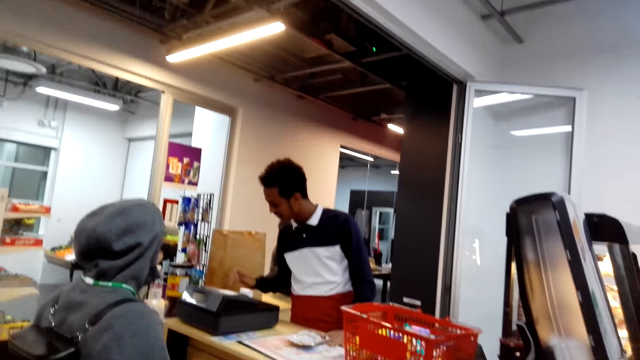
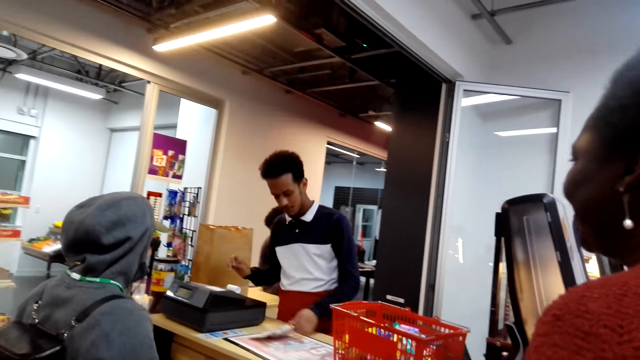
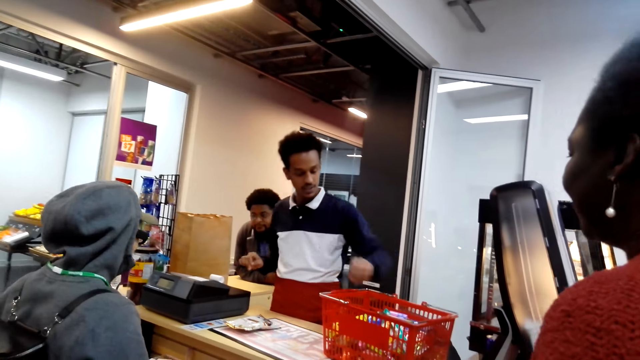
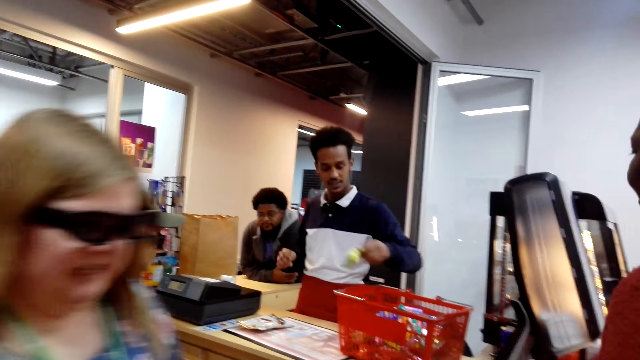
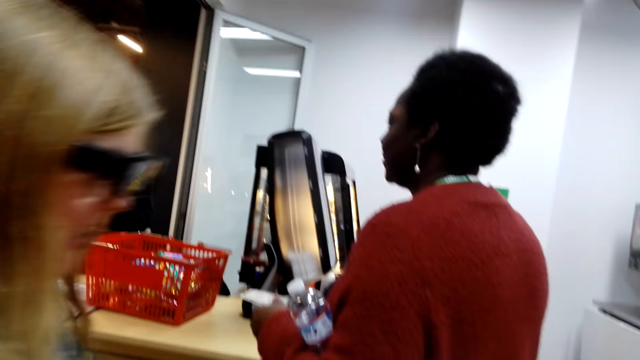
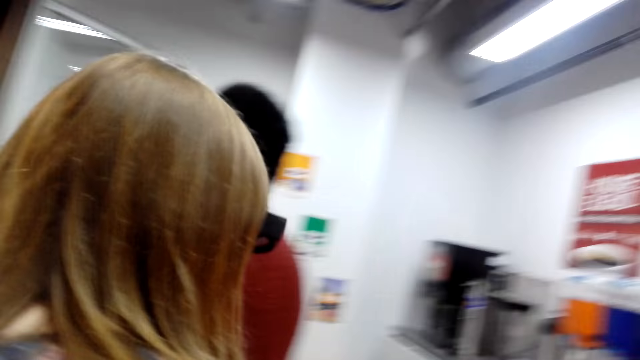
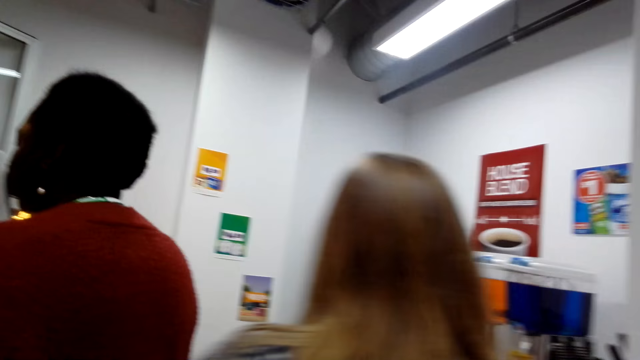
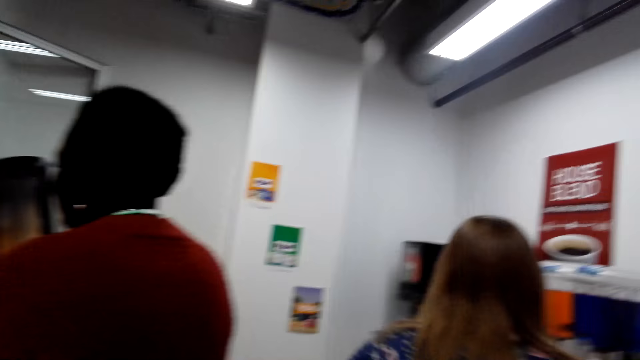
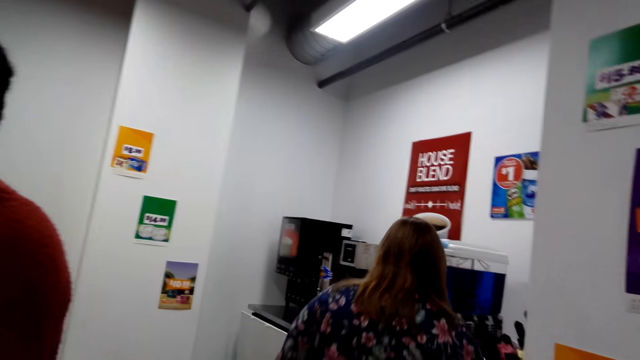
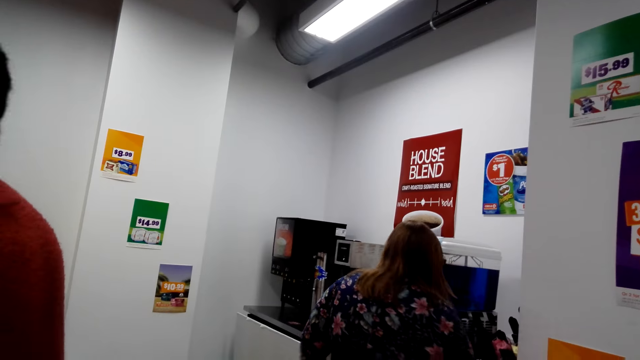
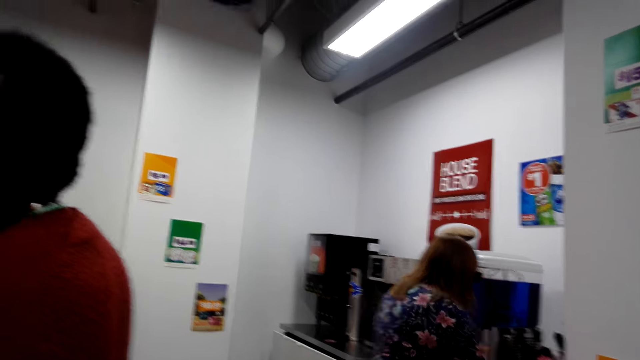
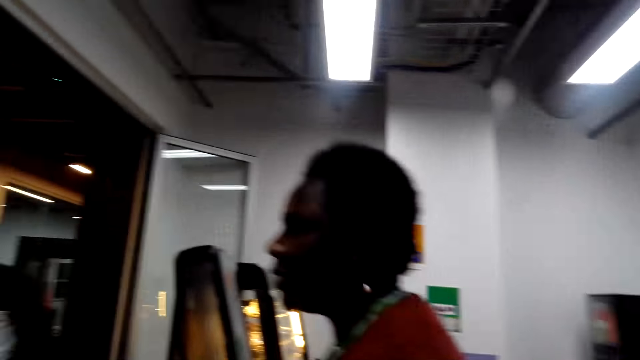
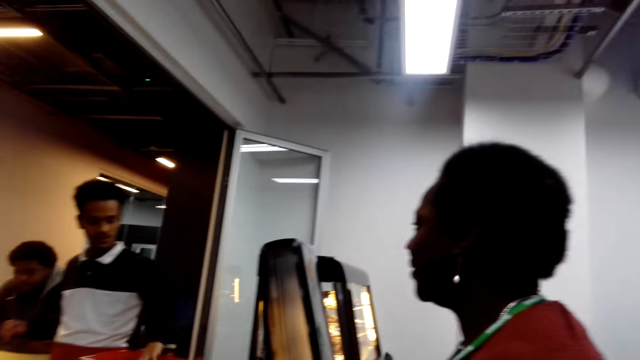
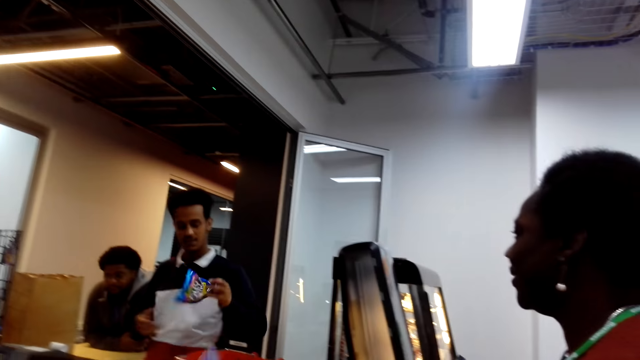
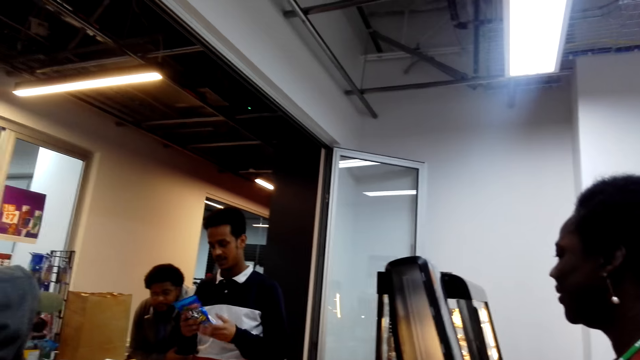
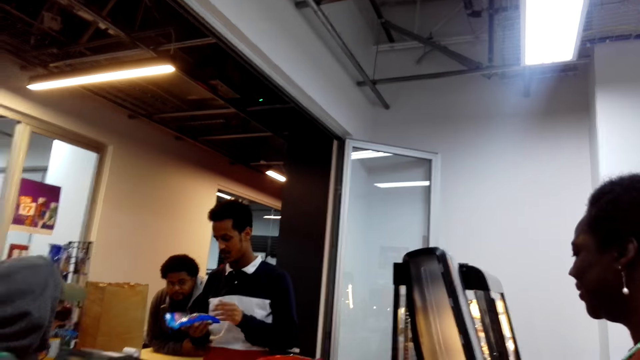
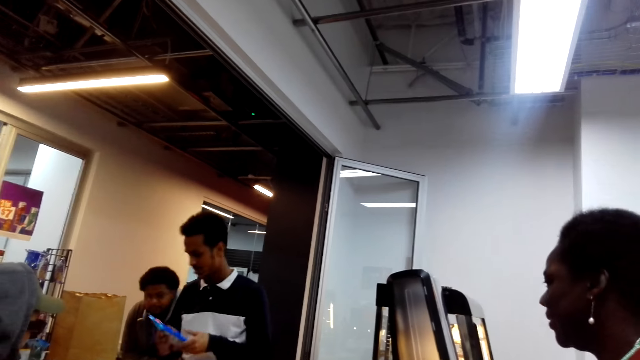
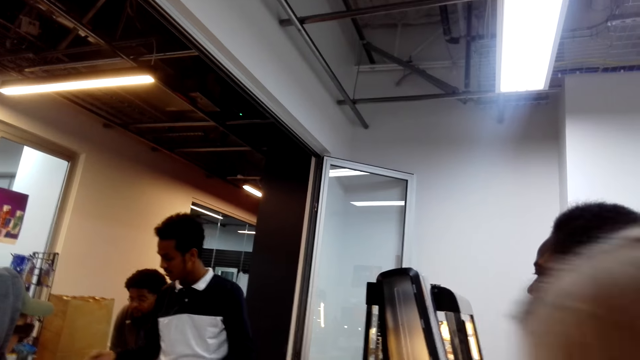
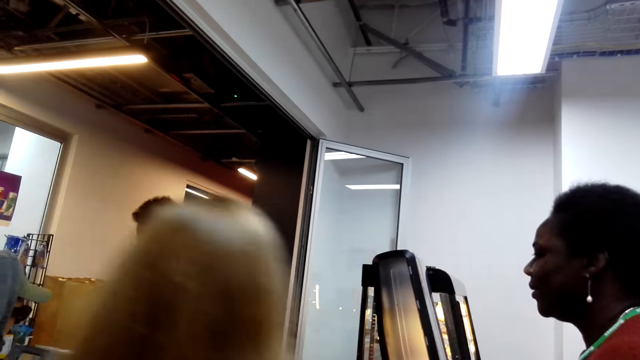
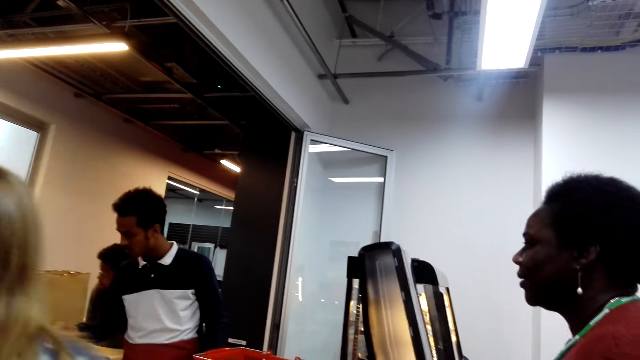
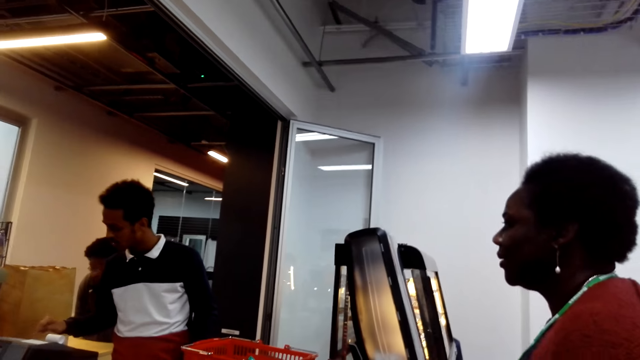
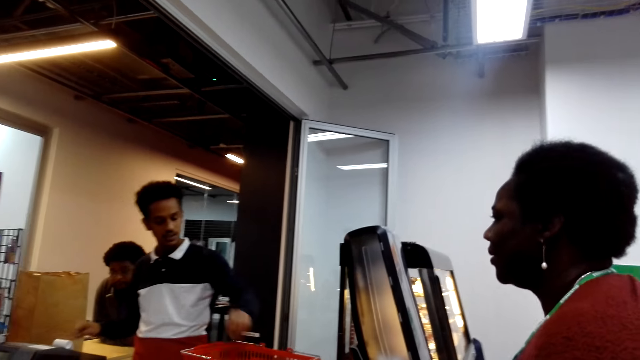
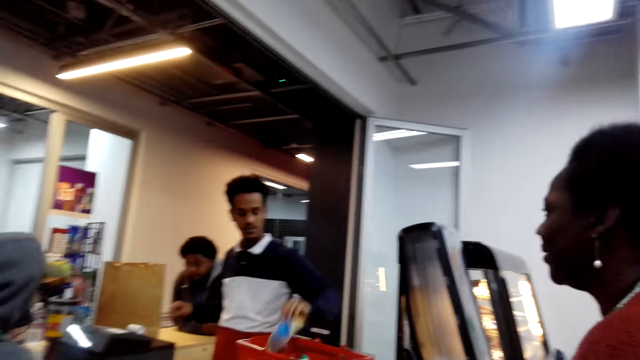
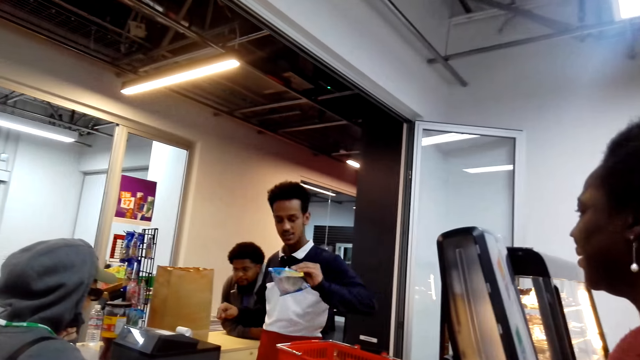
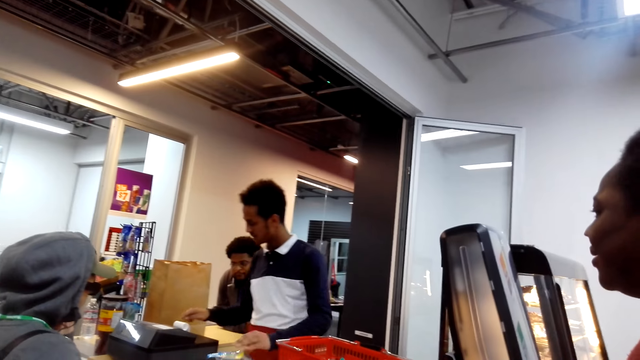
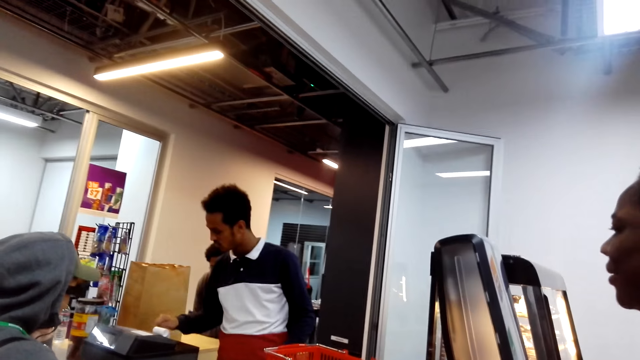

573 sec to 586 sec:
The camera wearer looks around the supermarket. They move in the room. They look at a woman. They converse with the woman.

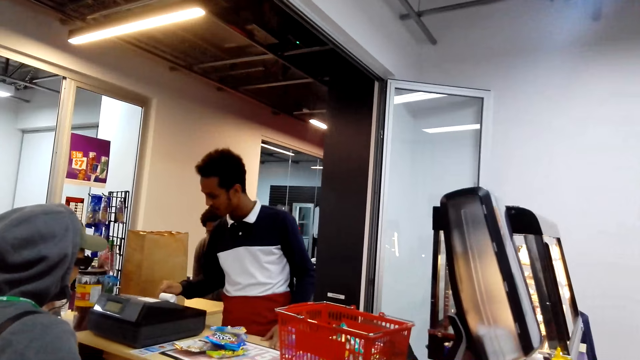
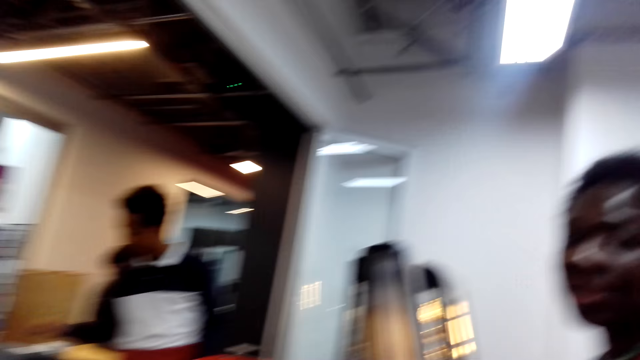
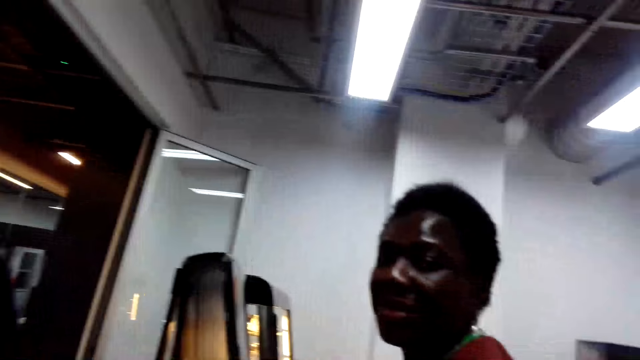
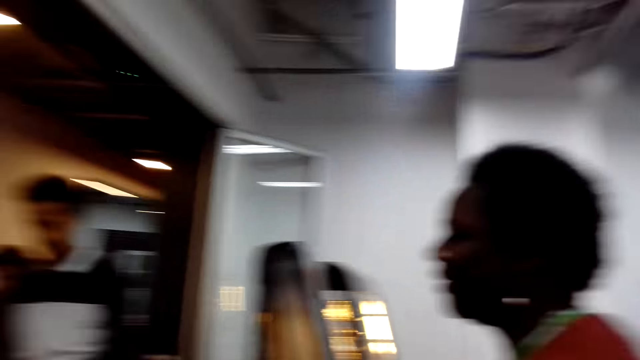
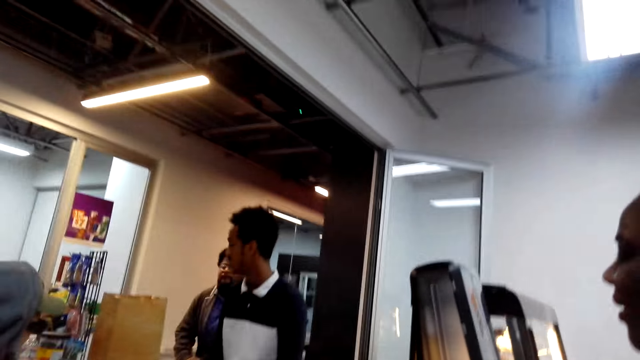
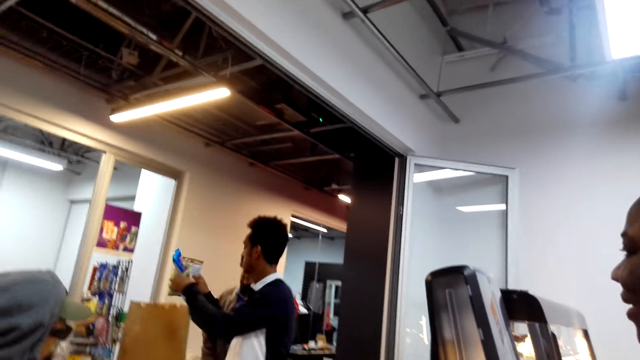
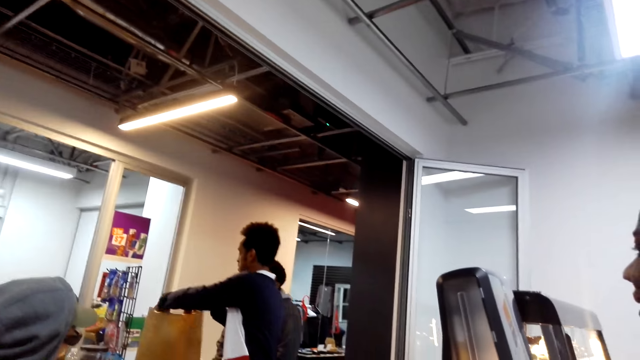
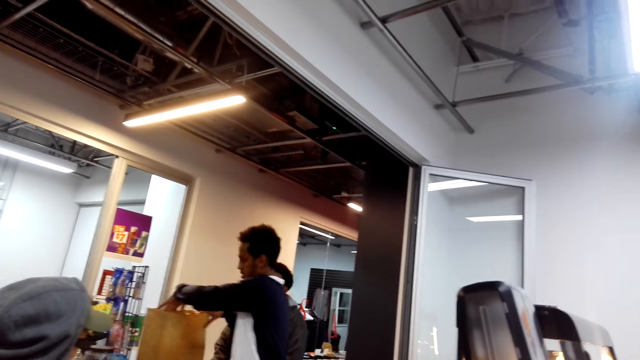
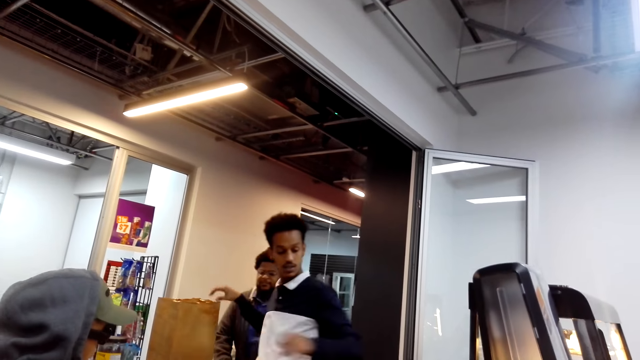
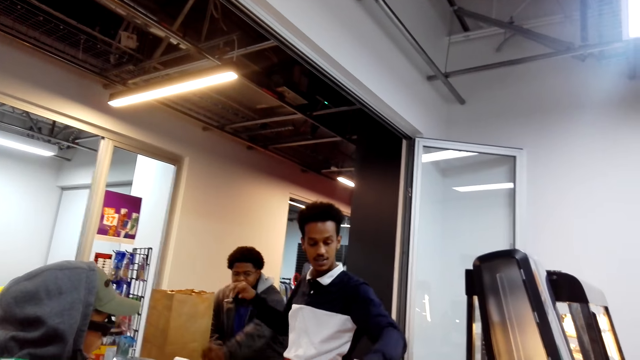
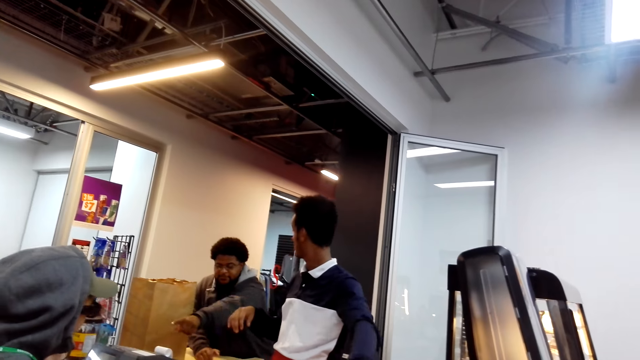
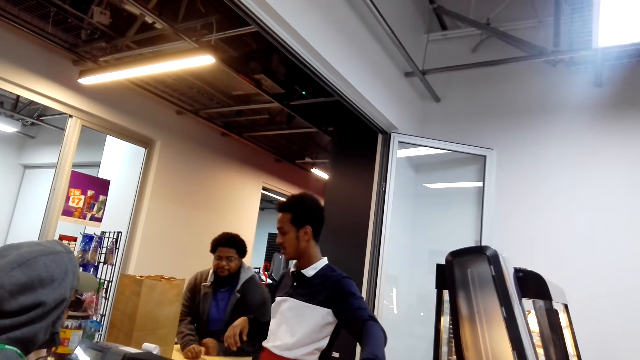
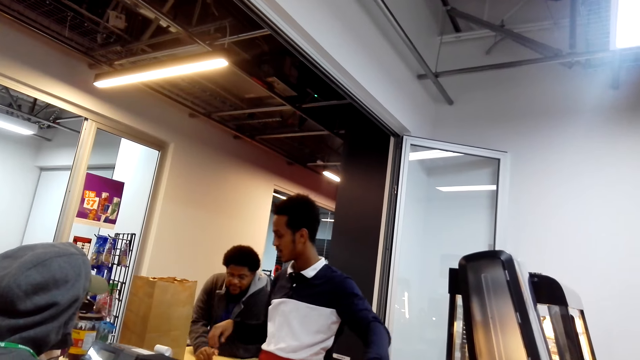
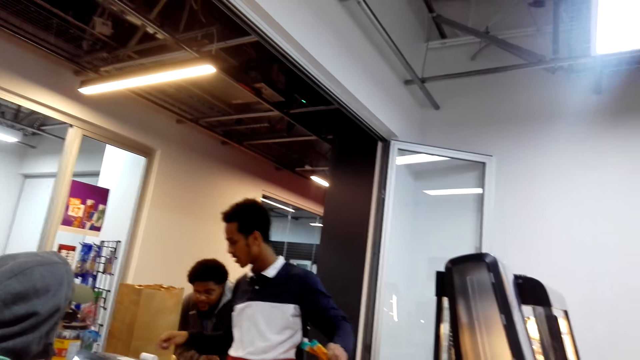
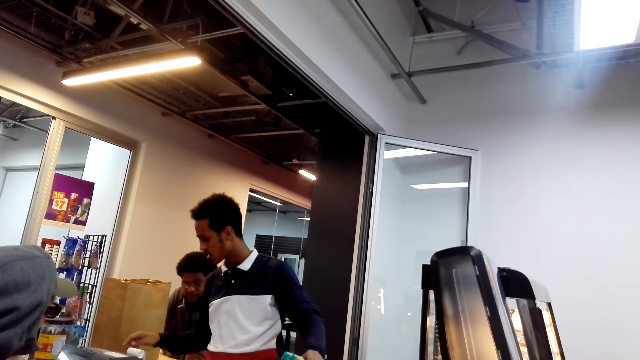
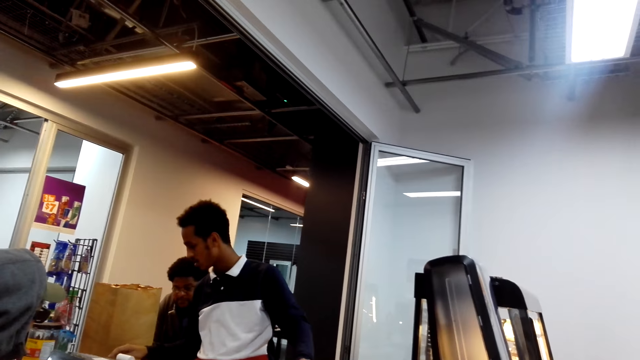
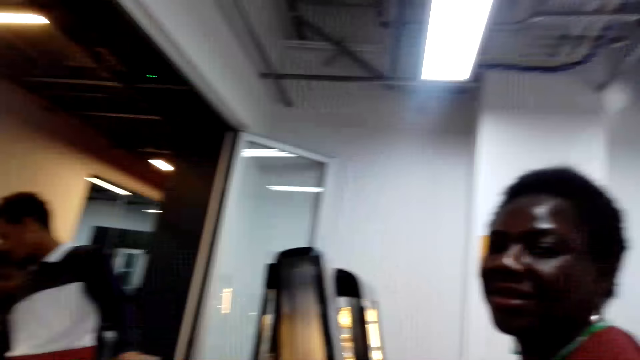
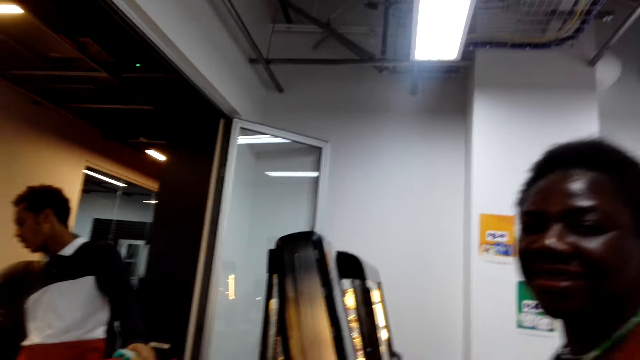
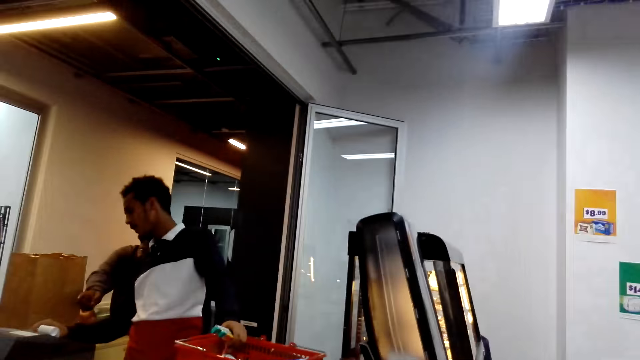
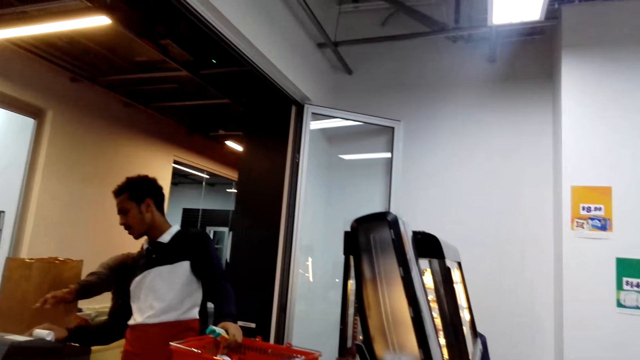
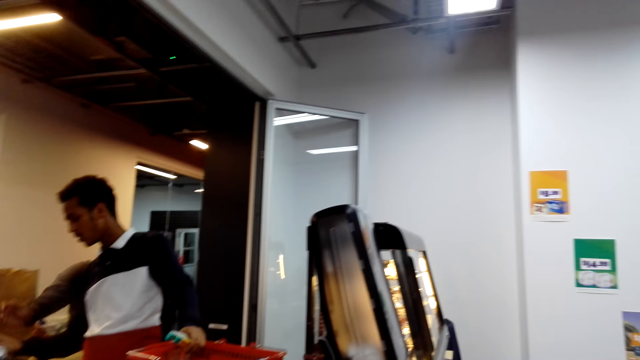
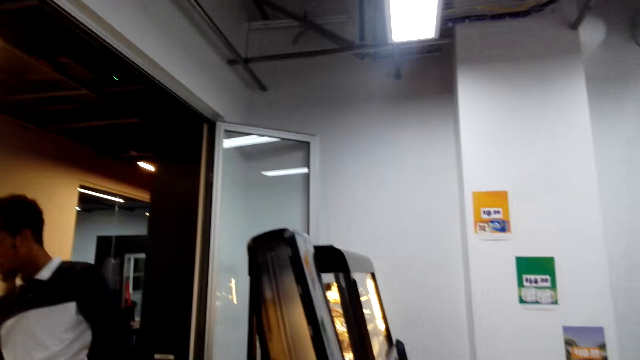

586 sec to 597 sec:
The camera wearer looks at a man. They look at a woman. They converse with the woman.
